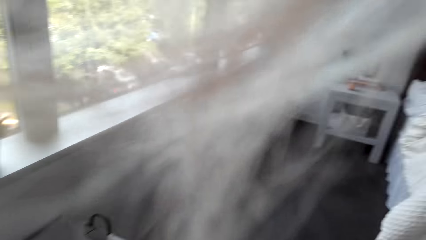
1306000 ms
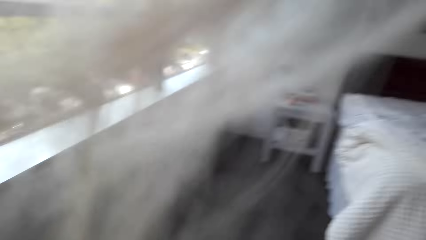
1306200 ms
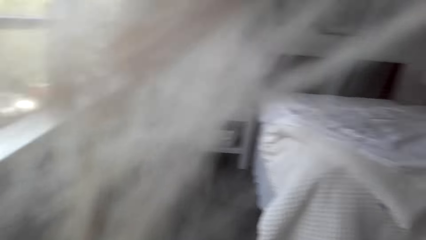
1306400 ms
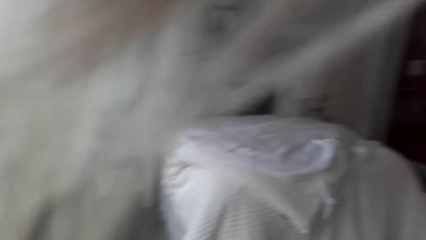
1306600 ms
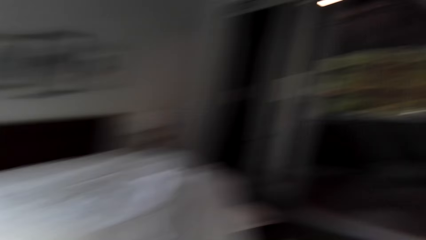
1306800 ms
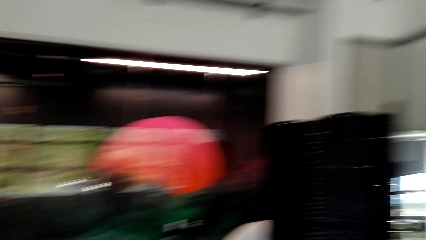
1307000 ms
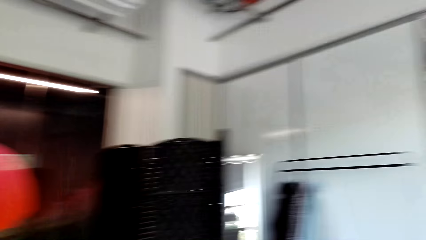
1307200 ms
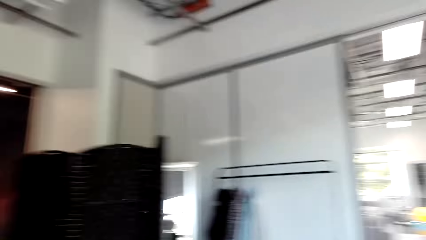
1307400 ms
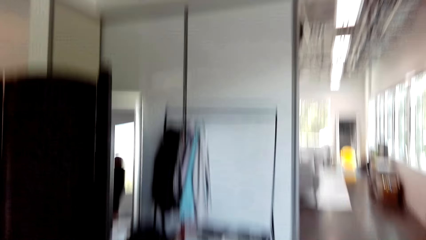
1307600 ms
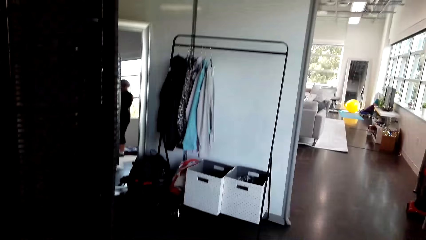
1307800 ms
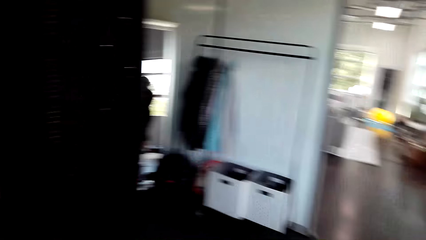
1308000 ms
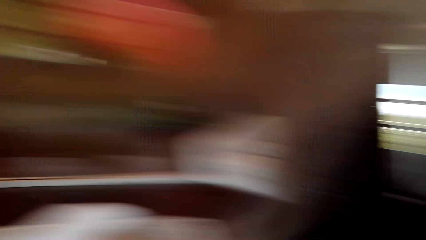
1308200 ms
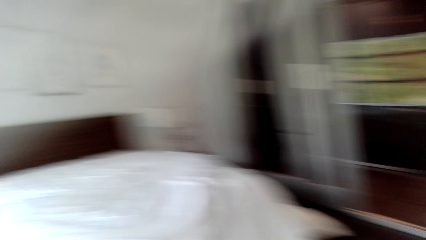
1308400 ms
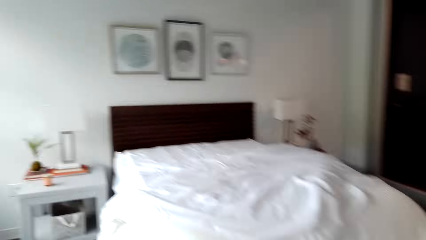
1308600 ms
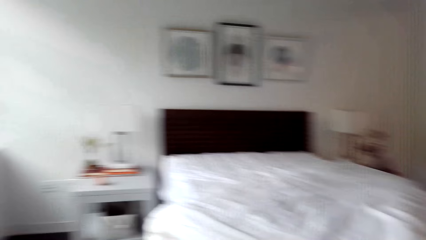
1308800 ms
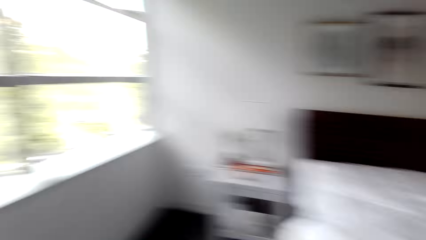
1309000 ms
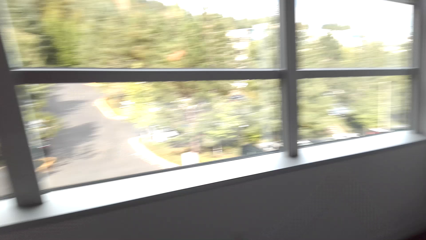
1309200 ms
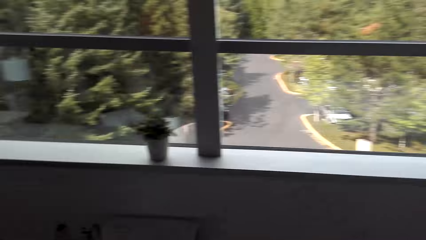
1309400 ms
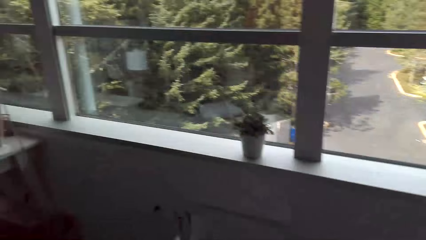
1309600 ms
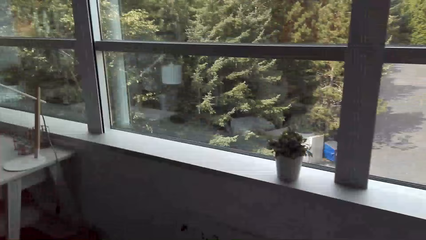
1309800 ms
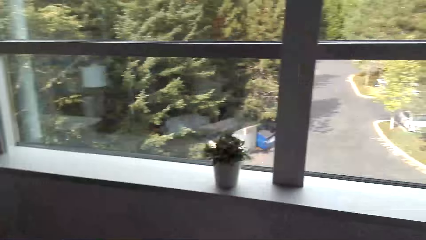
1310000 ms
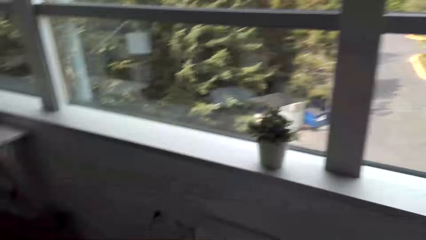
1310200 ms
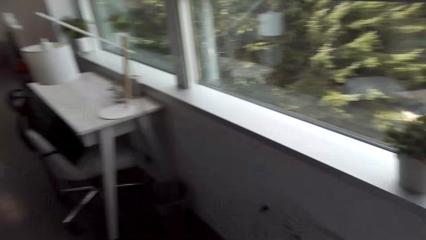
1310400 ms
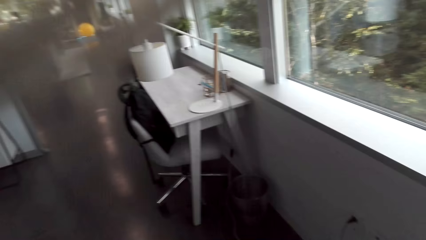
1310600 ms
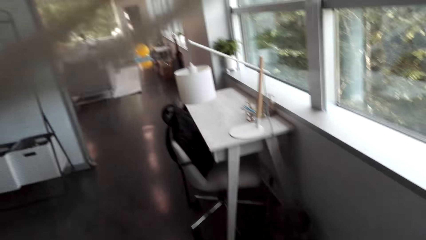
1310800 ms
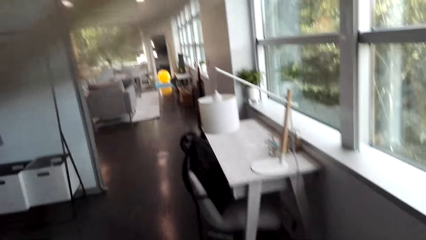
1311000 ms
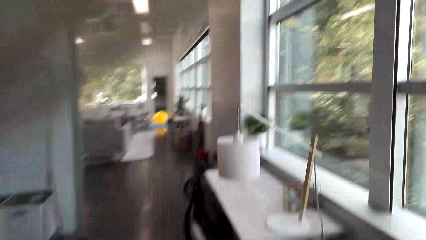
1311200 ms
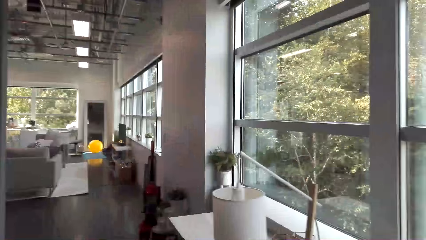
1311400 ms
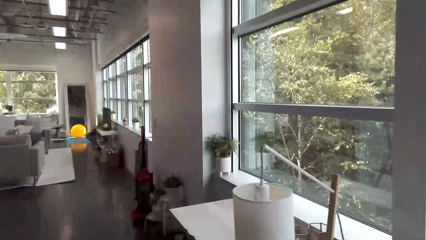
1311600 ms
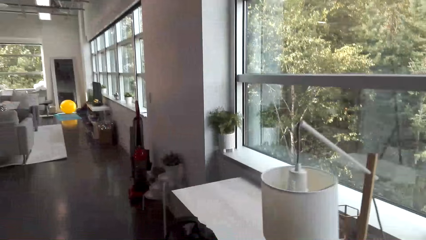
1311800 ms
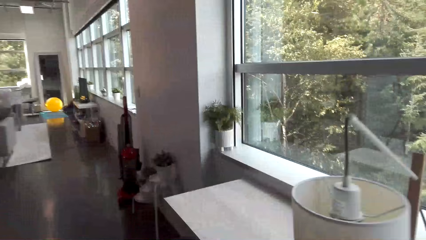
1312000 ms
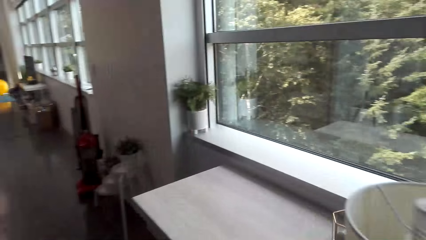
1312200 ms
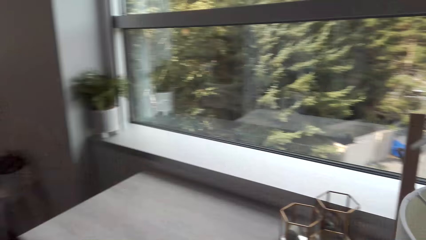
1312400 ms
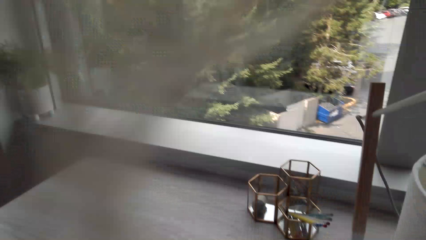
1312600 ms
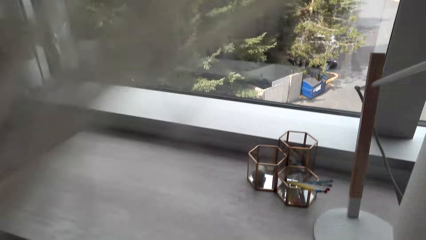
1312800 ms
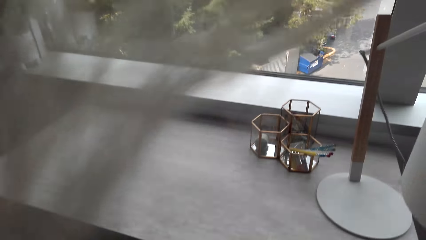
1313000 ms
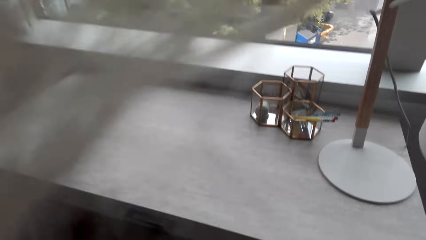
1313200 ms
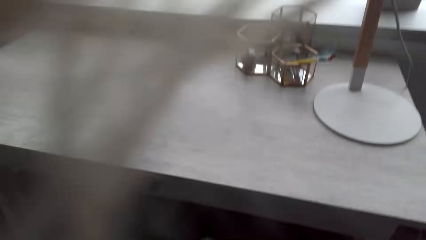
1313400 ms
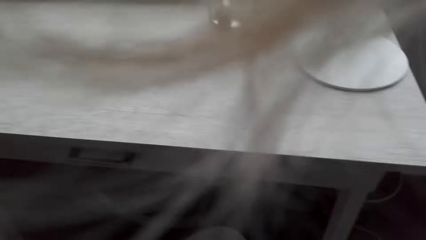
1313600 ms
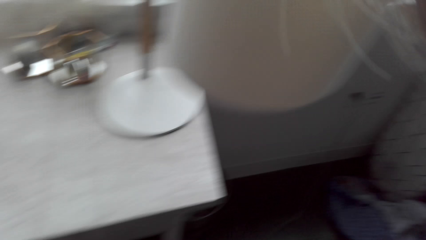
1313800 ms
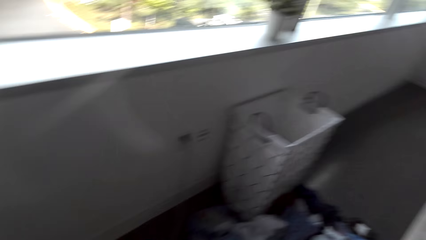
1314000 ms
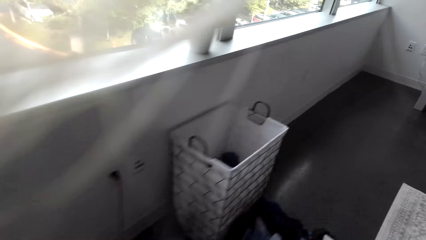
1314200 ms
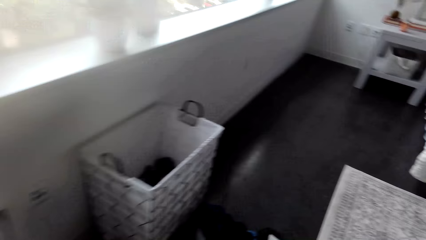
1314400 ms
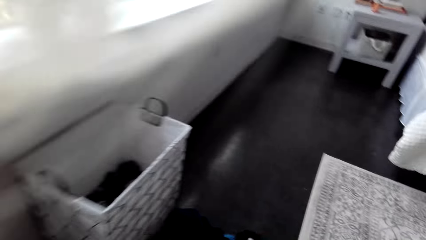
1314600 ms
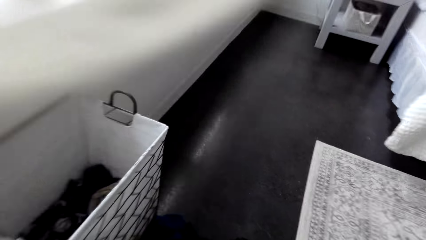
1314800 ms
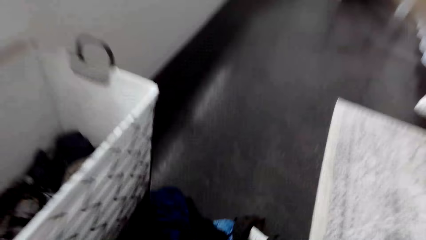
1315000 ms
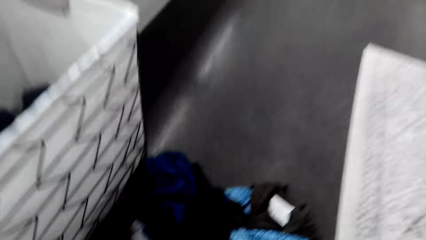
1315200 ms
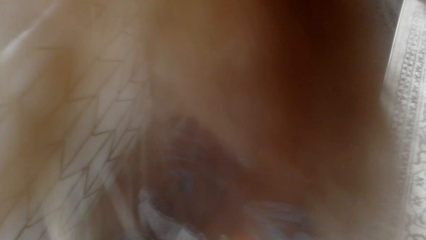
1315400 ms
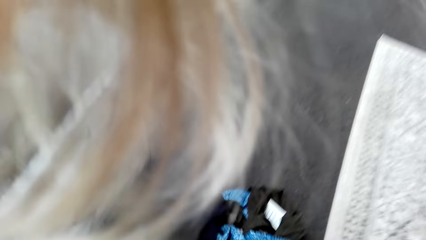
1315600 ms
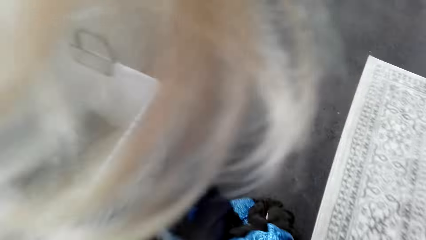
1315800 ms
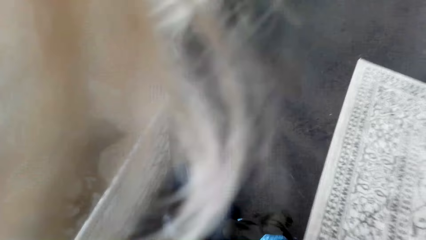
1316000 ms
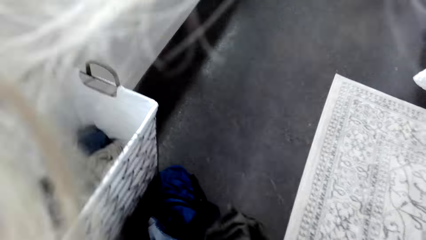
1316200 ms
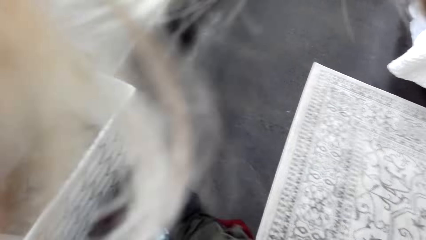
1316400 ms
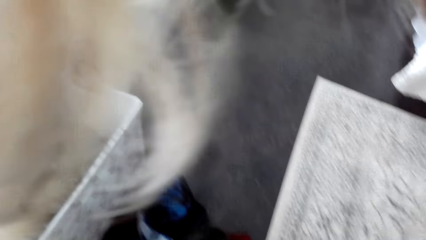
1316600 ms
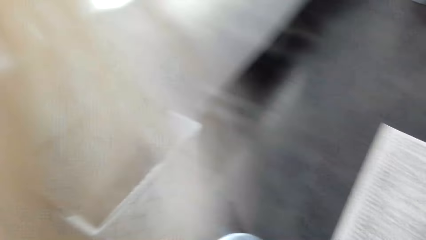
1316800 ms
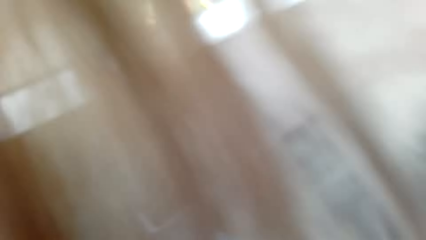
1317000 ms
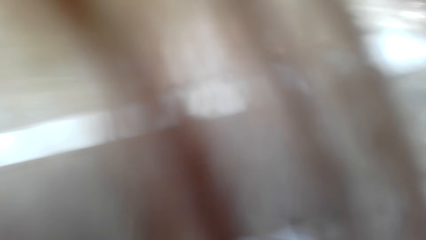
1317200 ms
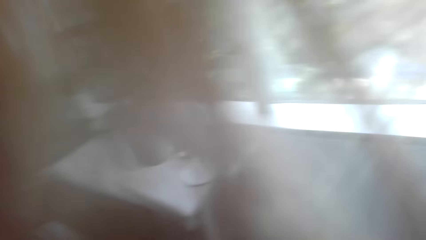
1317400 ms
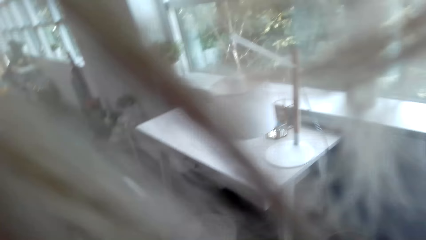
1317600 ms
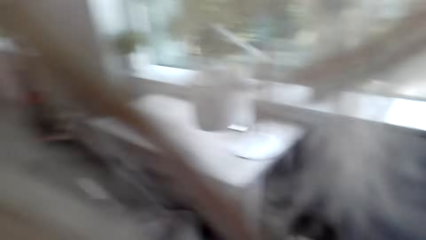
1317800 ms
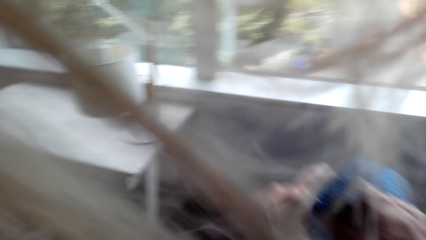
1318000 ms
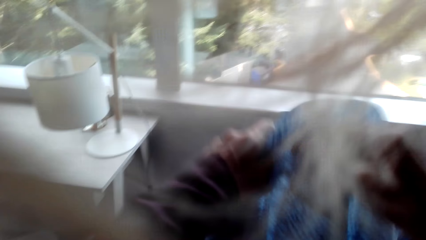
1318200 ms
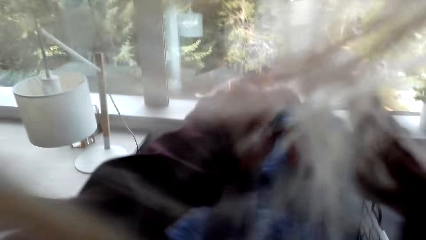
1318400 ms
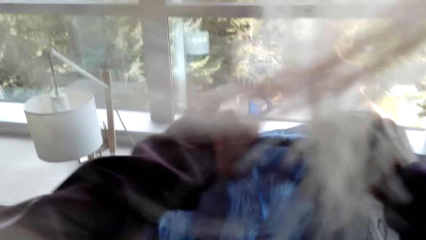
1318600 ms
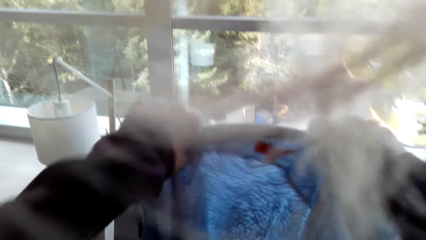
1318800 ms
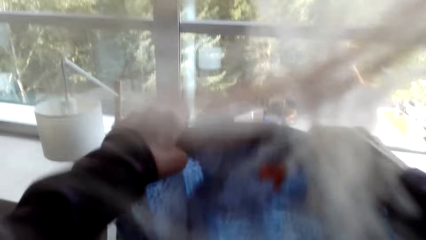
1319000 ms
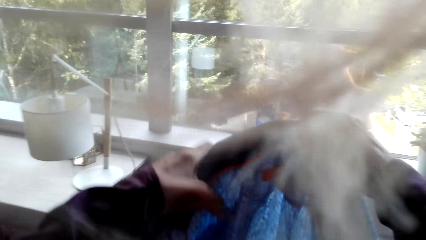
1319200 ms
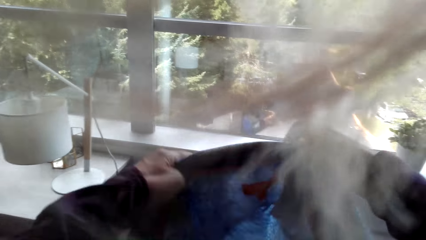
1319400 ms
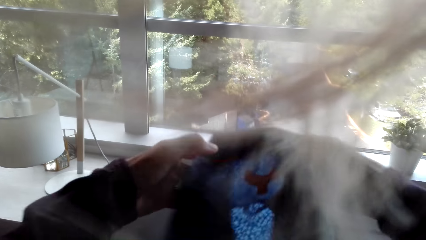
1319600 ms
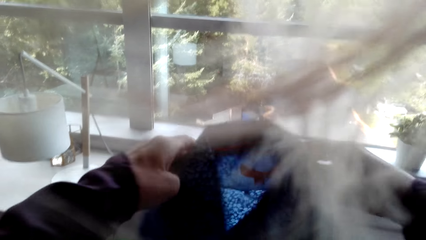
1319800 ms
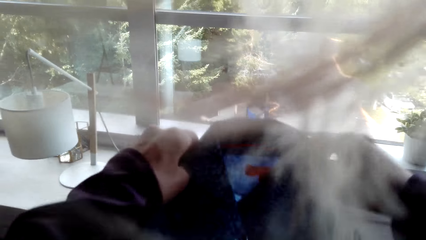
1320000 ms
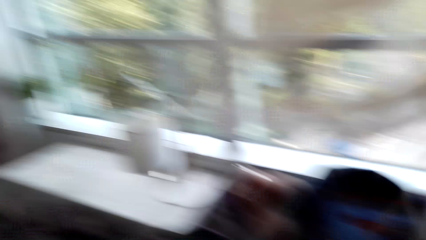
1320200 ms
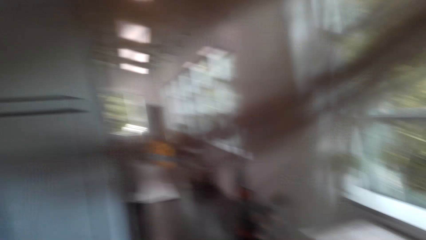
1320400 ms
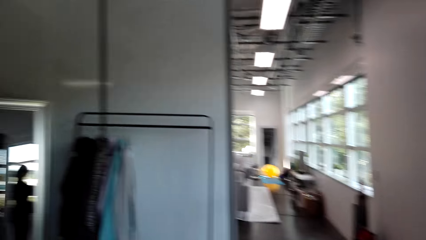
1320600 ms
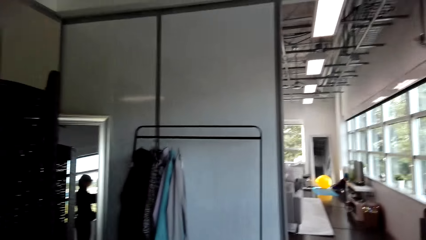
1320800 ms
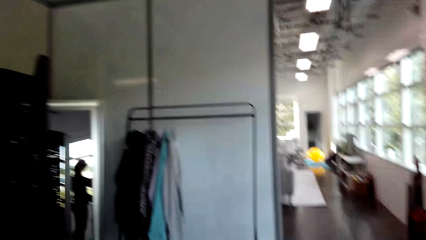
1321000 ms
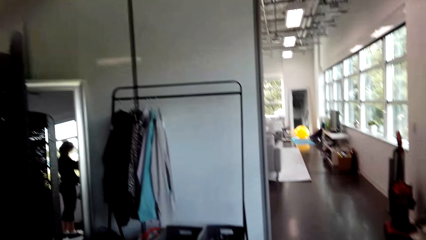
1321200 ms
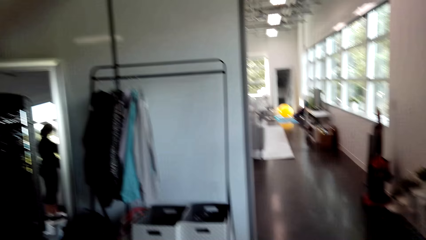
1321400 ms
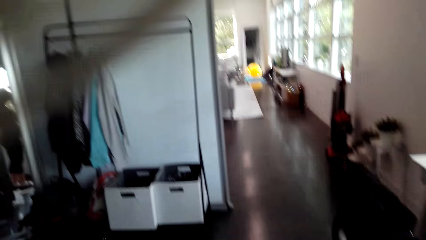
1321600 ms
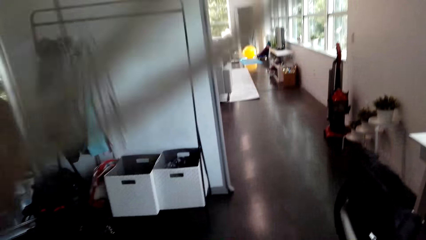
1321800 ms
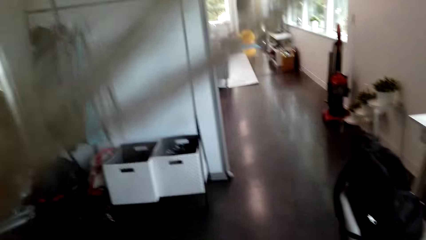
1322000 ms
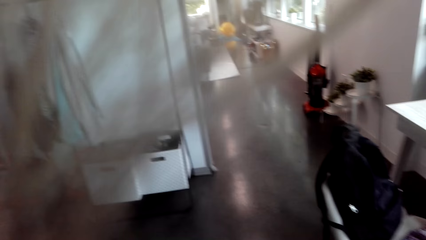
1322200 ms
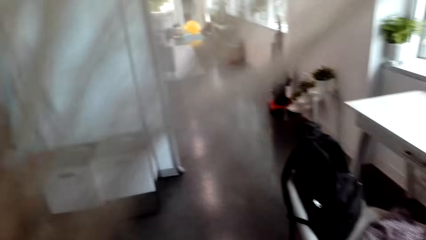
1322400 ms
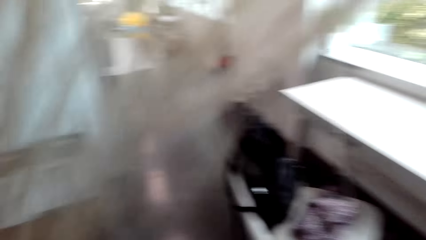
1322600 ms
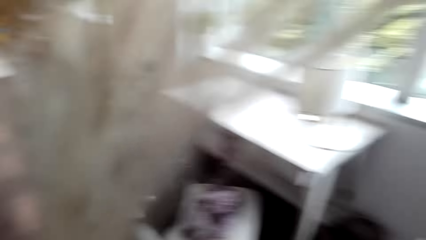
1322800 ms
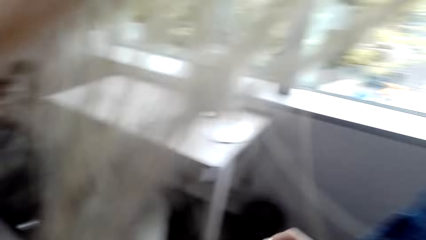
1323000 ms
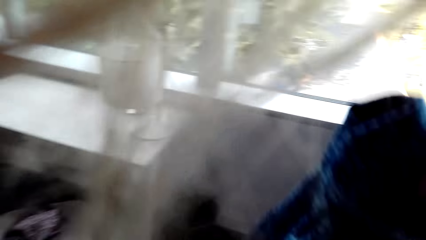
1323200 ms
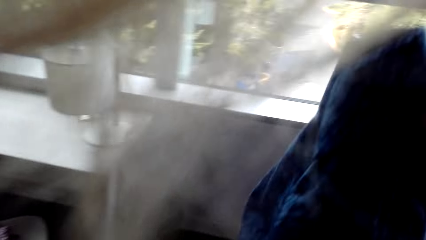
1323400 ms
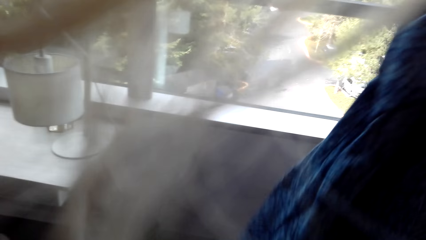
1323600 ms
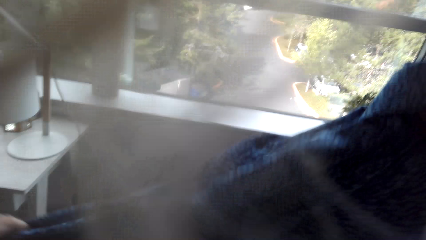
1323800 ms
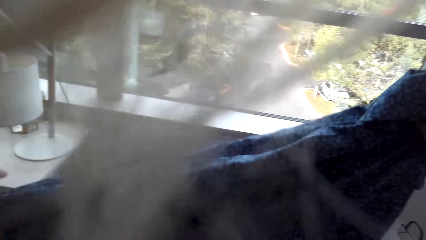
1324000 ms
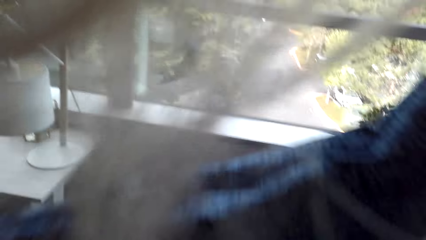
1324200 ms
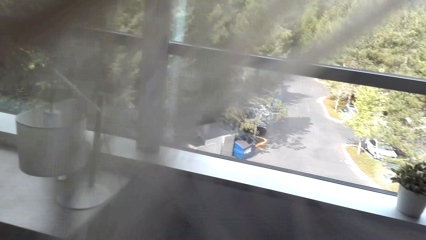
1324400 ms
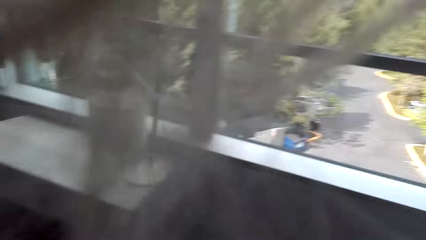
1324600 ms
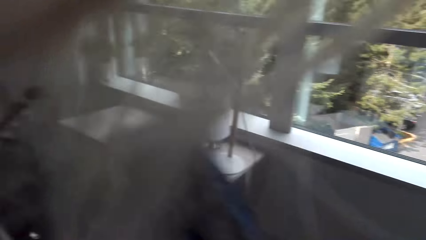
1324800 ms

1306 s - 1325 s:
The camera wearer turns around. They walk around the house. They stand beside a table. They touch the clothes on the ground and pick a cloth from the floor. They hold a shirt. They fold the shirt. They look aside.
